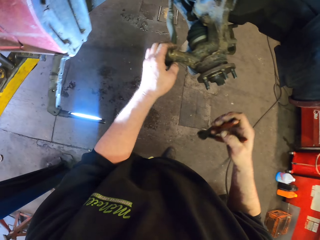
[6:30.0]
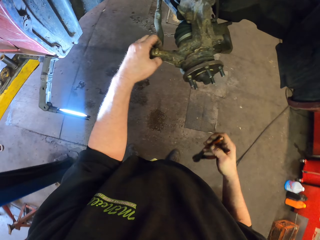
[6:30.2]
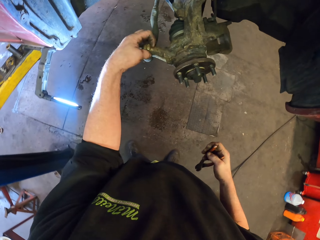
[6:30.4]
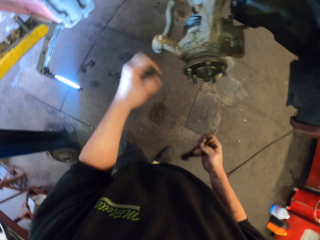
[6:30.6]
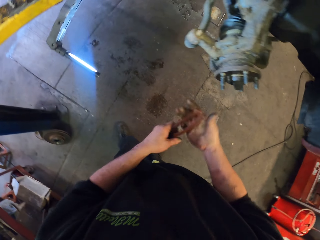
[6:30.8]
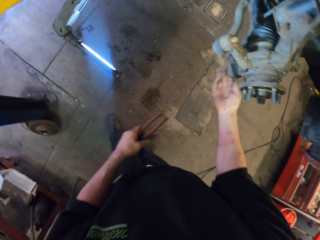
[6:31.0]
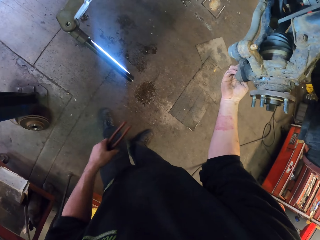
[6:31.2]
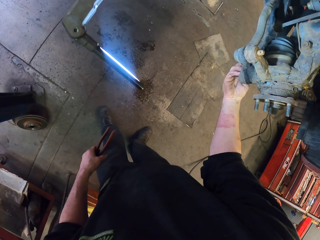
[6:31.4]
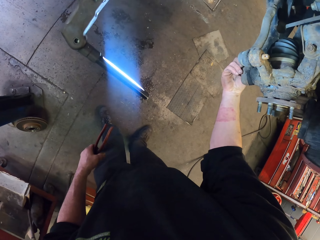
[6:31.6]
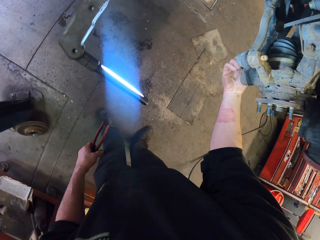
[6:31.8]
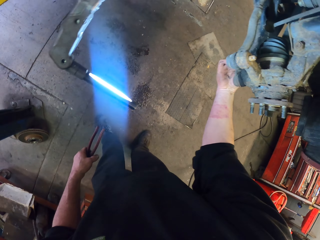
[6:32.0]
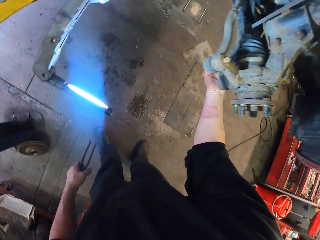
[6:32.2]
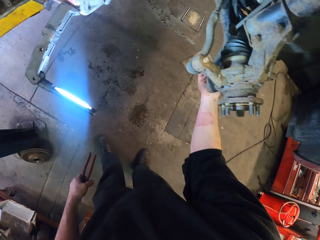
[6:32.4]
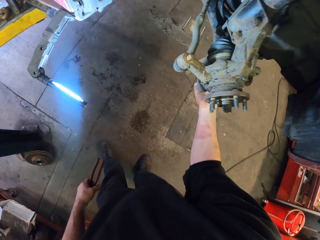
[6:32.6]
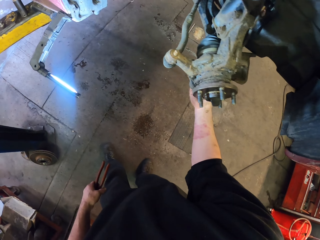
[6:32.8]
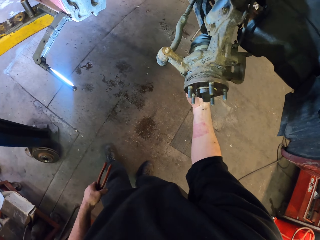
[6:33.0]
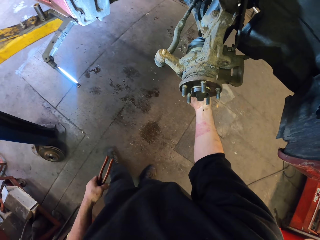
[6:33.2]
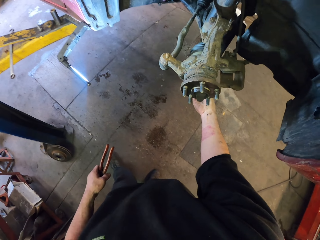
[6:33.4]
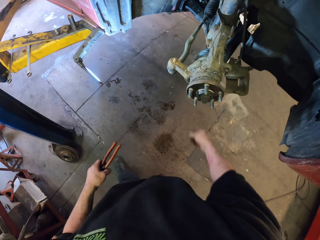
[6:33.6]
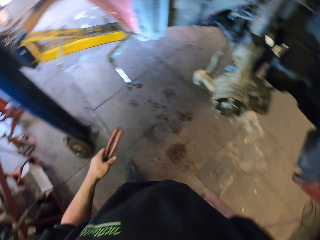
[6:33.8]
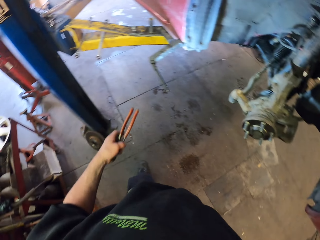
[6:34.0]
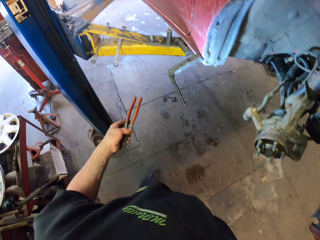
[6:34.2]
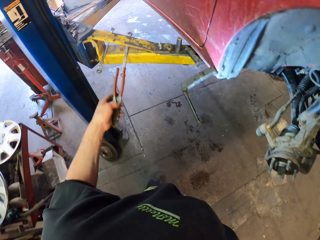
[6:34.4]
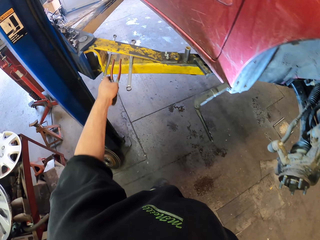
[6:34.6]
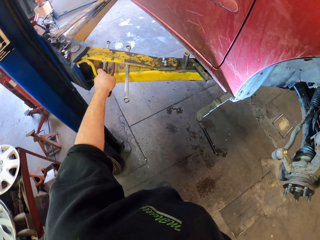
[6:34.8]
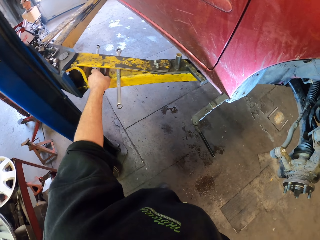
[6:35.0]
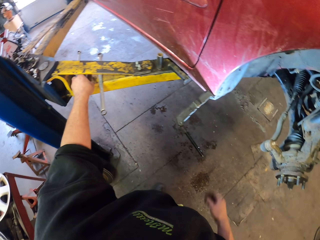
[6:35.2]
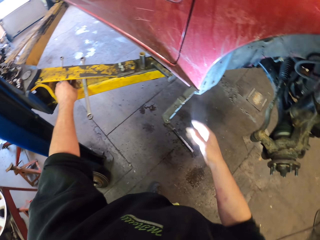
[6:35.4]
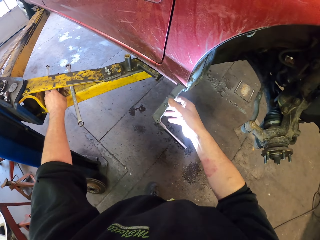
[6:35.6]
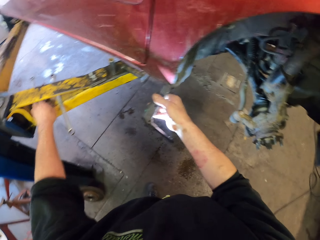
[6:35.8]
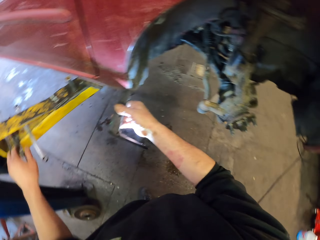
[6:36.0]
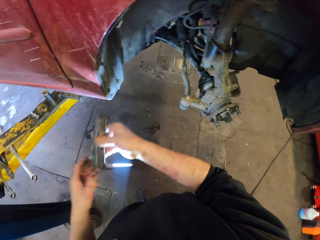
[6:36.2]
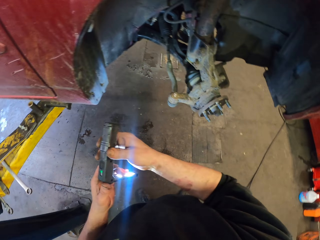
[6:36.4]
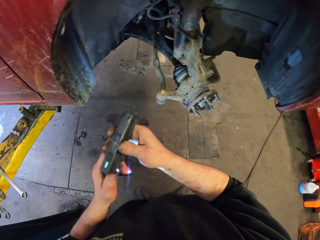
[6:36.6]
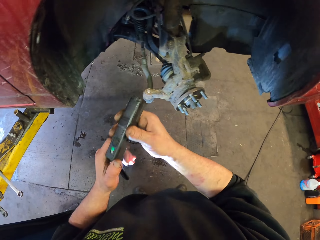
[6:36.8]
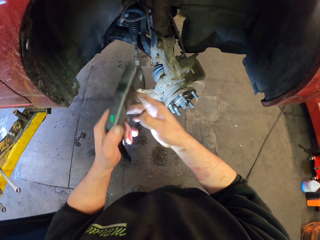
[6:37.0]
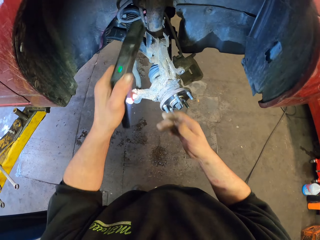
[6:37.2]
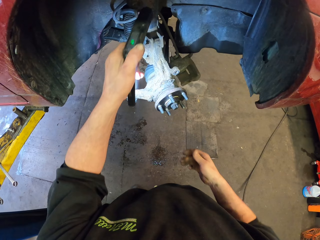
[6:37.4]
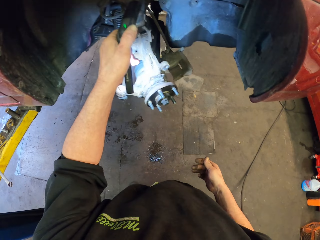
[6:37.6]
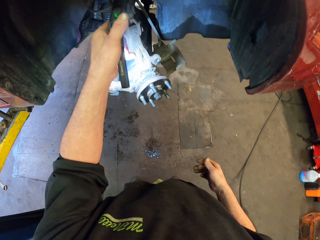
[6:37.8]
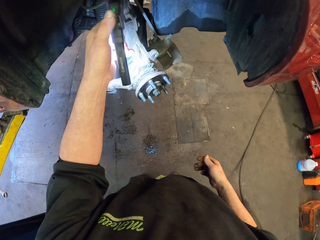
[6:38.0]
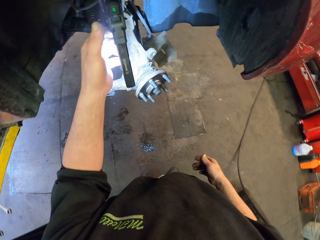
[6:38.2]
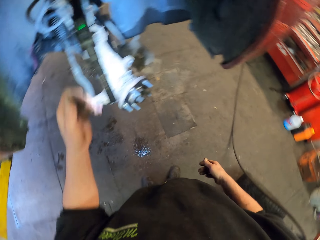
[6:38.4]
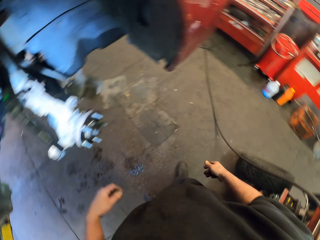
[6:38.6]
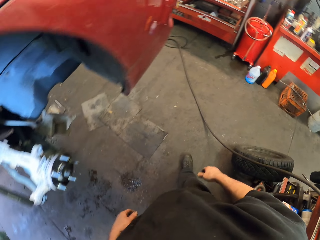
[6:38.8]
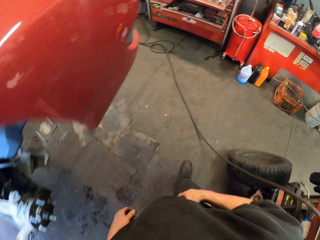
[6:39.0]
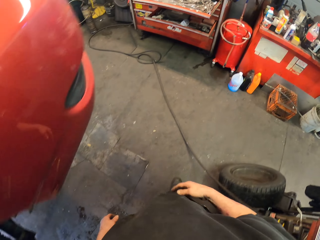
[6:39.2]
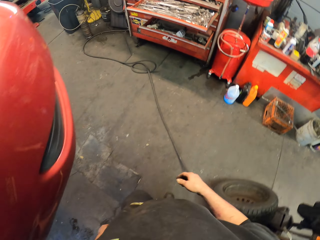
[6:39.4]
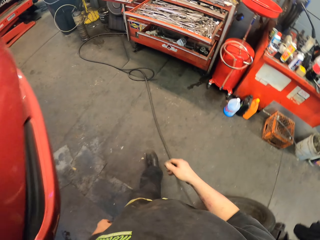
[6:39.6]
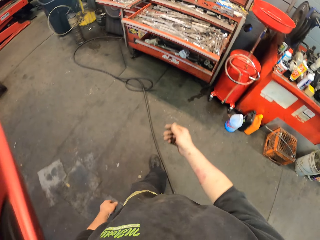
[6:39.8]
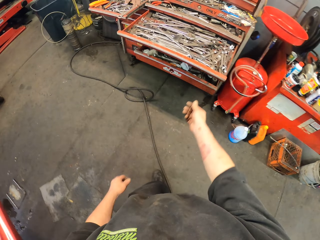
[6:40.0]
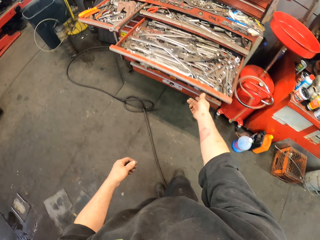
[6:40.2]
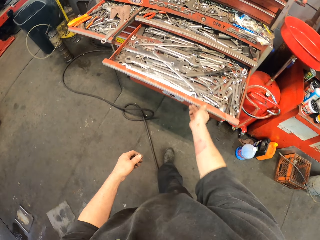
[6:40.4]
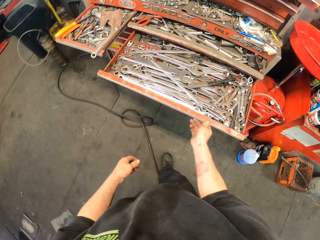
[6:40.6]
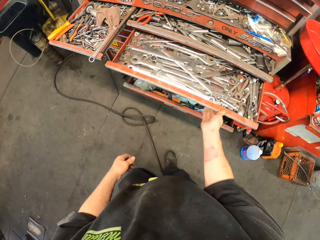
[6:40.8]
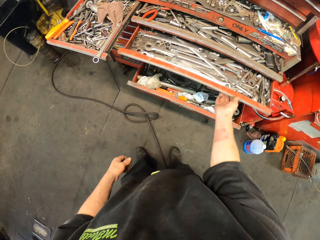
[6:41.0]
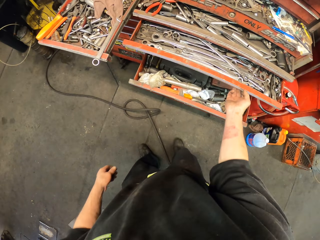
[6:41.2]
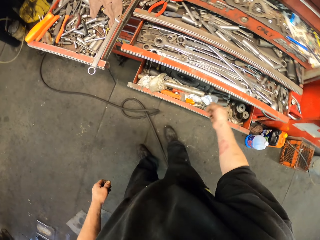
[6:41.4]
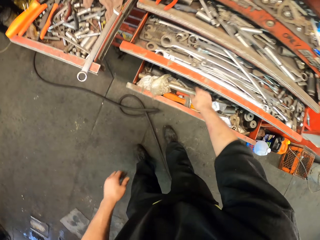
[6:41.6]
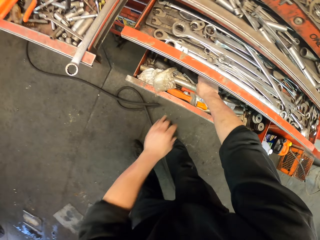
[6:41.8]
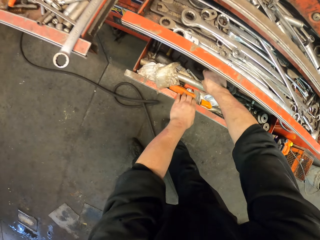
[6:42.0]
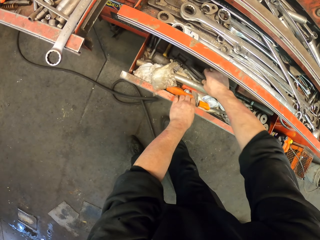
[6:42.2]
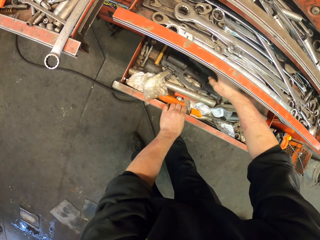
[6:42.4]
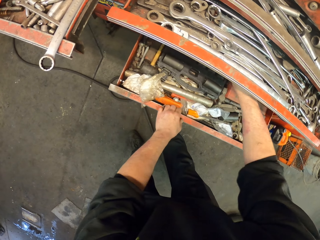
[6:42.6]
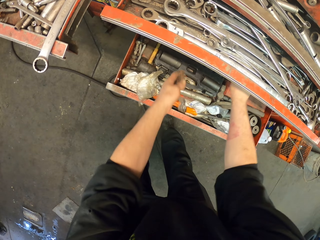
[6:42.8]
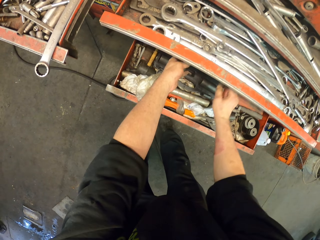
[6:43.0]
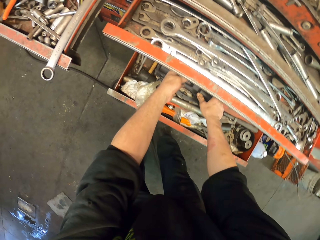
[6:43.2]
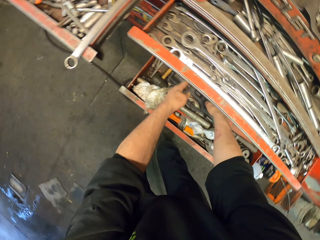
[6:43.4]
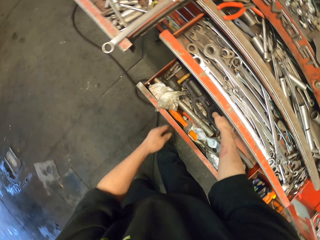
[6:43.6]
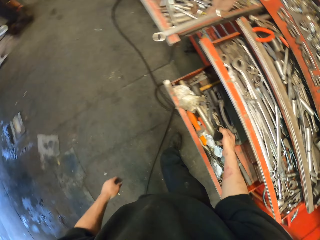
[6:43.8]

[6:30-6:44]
The camera wearer touches the vehicle. They adjust something by hand. They touch the vehicle again. They put the pliers on the metal. They pick up a torch, and fix the torch on the vehicle. They walk in the room and close the drawer. They take a spanner plug.

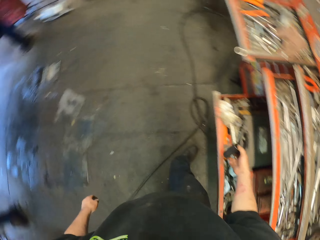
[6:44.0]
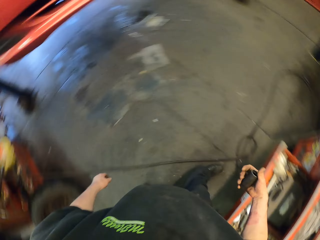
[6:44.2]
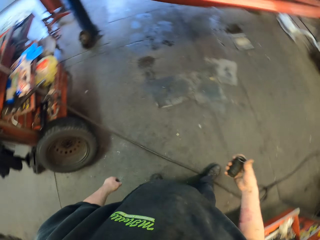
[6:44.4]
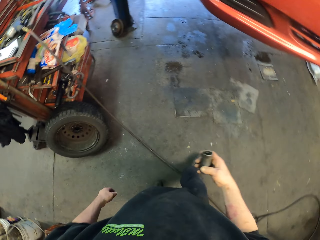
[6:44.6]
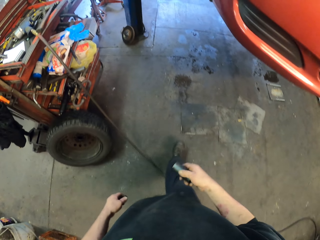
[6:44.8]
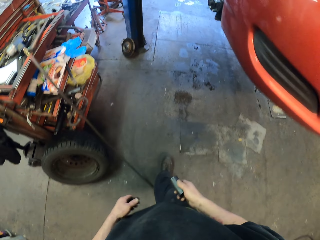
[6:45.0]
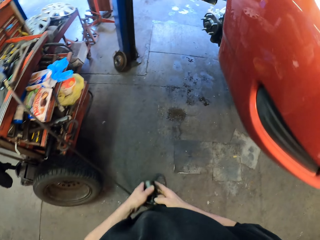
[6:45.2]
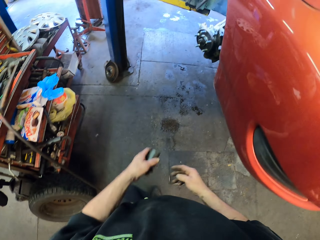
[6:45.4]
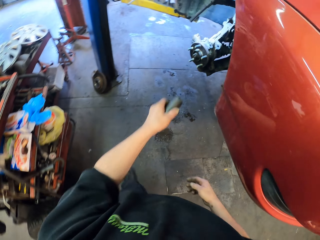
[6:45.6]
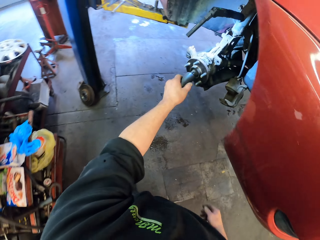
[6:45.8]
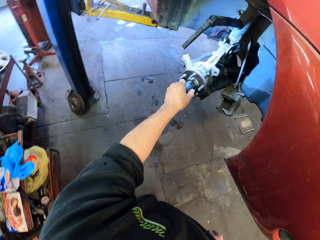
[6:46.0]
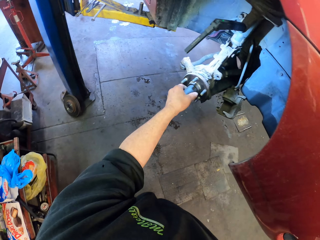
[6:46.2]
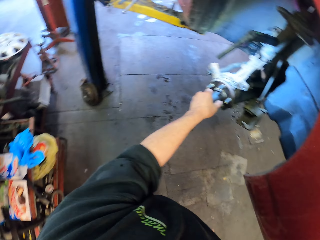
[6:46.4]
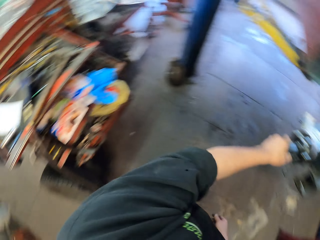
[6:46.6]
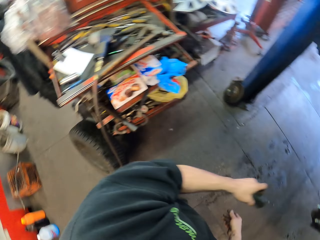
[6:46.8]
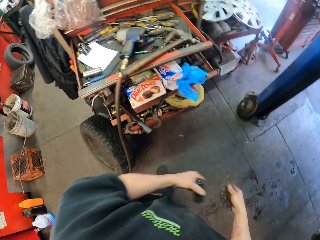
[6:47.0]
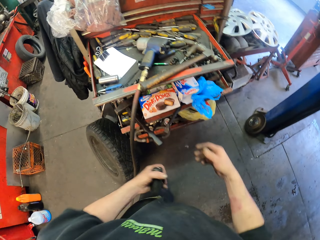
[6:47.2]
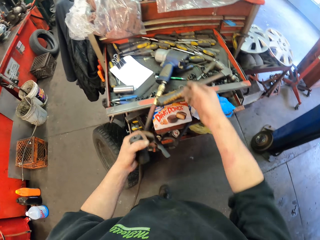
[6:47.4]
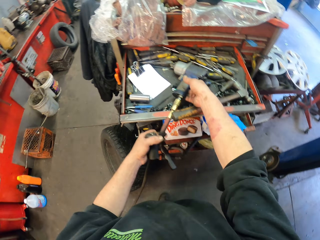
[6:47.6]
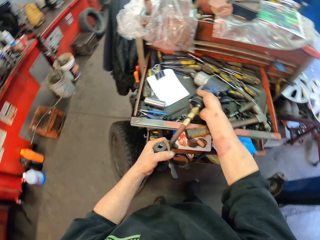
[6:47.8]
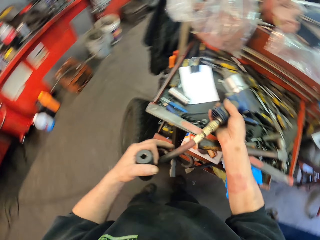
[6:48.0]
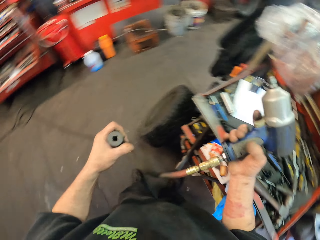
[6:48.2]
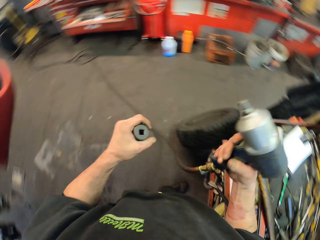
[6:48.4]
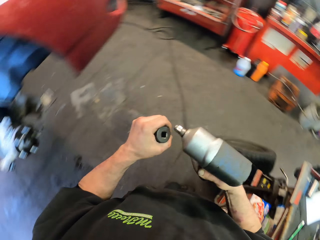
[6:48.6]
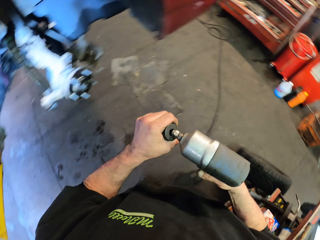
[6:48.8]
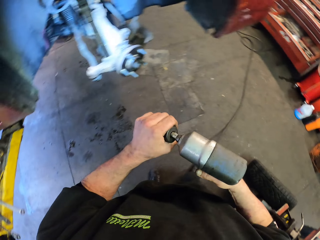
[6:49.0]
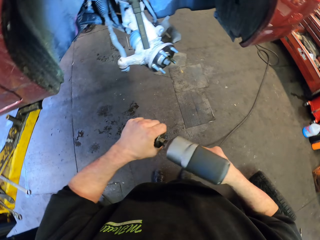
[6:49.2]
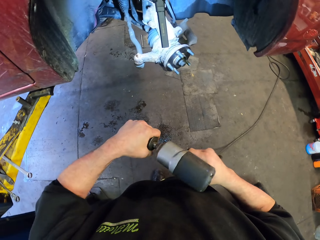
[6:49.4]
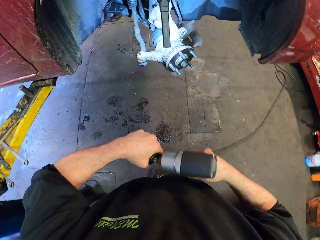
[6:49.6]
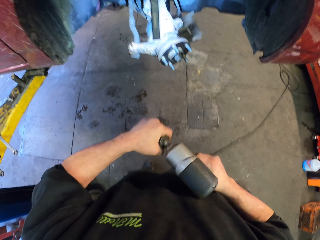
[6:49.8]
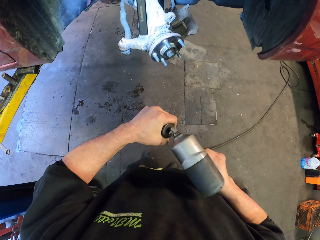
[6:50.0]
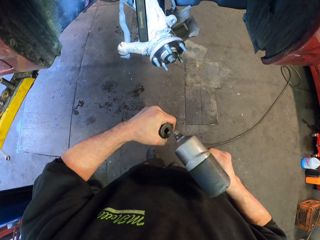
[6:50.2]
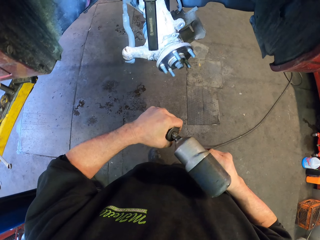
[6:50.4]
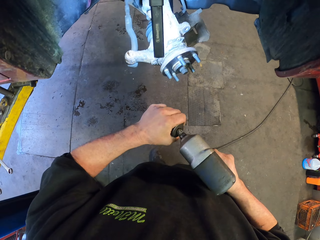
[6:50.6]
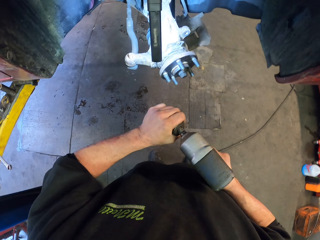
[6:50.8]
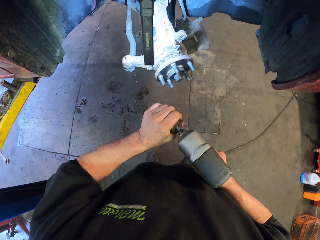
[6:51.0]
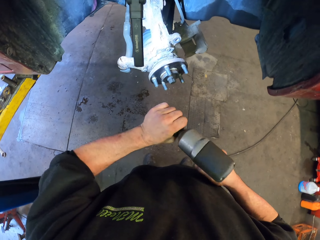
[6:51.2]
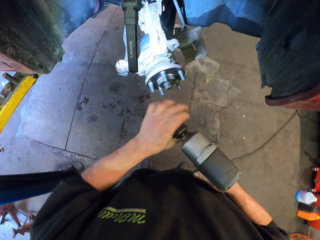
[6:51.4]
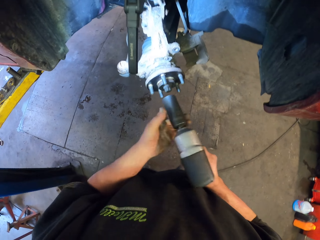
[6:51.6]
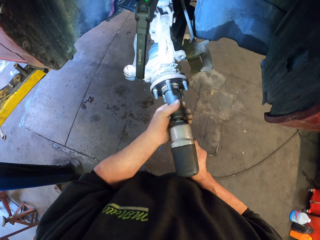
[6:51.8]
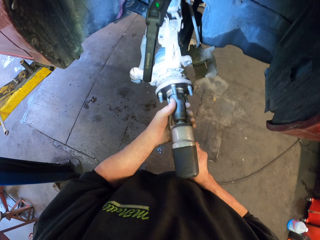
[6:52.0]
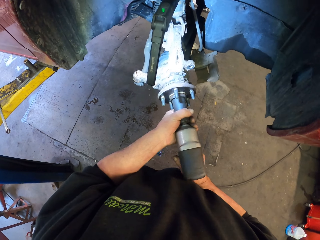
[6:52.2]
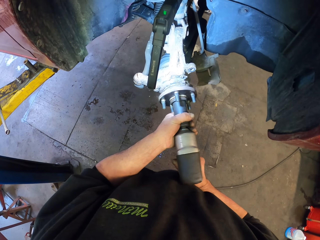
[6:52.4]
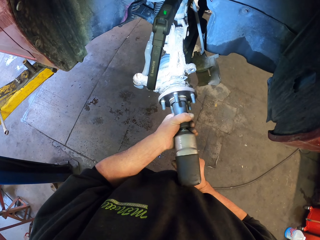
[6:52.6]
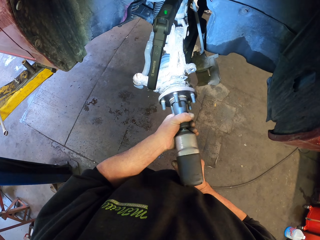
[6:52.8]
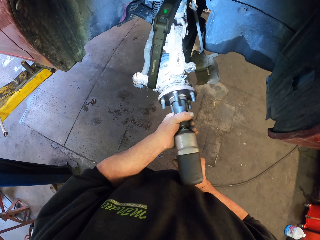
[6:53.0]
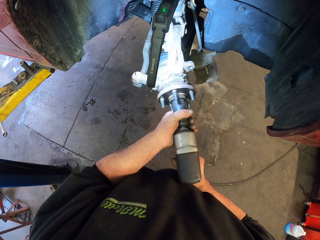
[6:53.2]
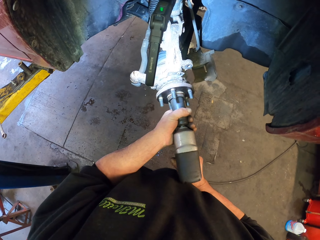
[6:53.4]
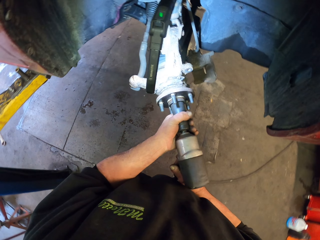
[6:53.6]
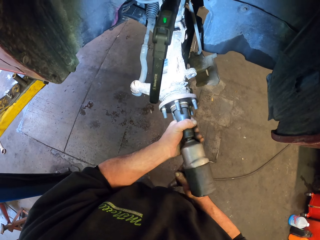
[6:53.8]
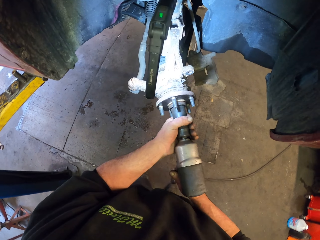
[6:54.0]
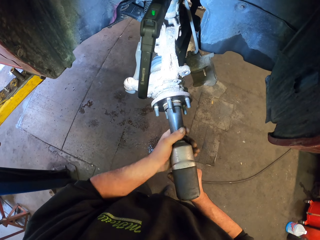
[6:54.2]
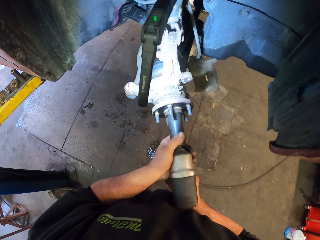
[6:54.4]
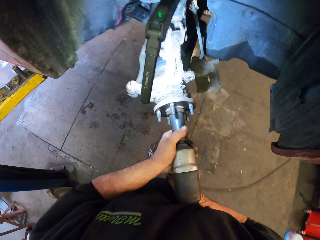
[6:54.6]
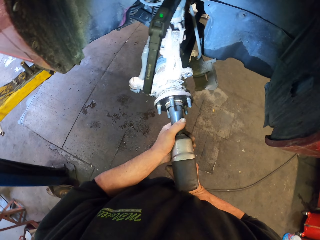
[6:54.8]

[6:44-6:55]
The camera wearer picks up a steel. They walk in the room. They attach the steel. They put the spanner on the wheel part. They take a drill or nut gun. They fix the spanner plug on the nut gun. They drill the steel. They loosen a nut.
